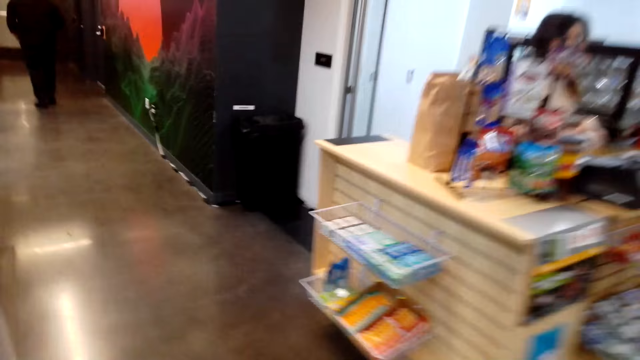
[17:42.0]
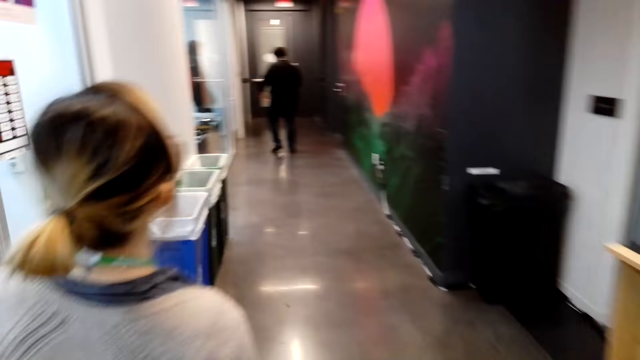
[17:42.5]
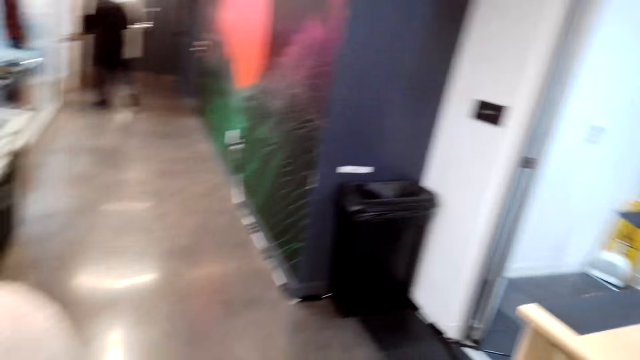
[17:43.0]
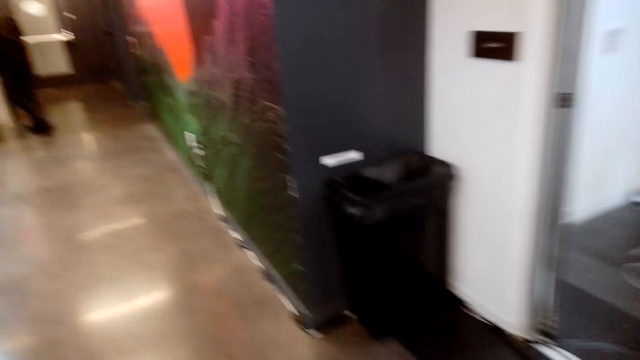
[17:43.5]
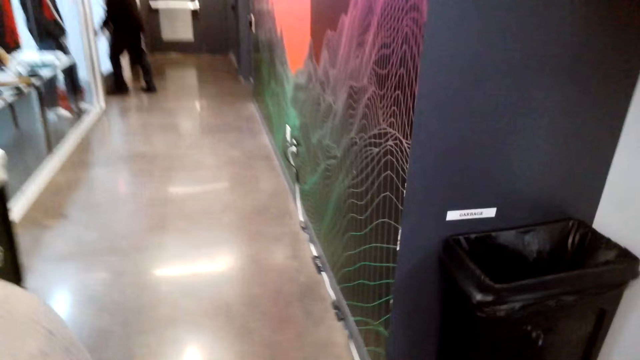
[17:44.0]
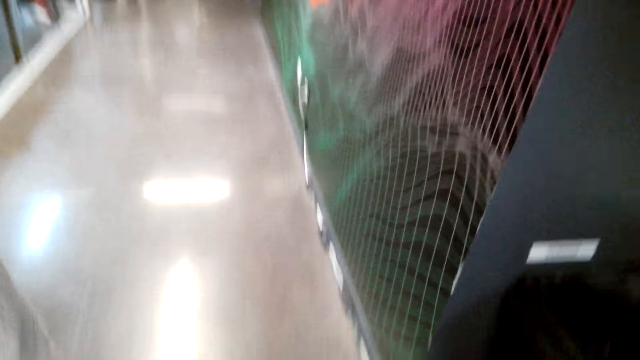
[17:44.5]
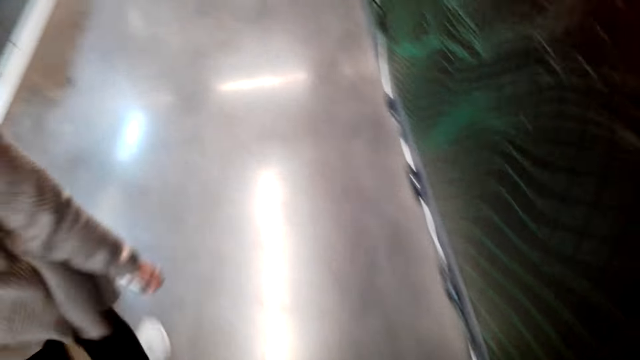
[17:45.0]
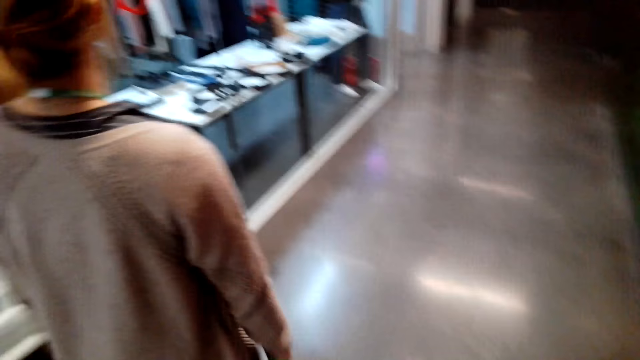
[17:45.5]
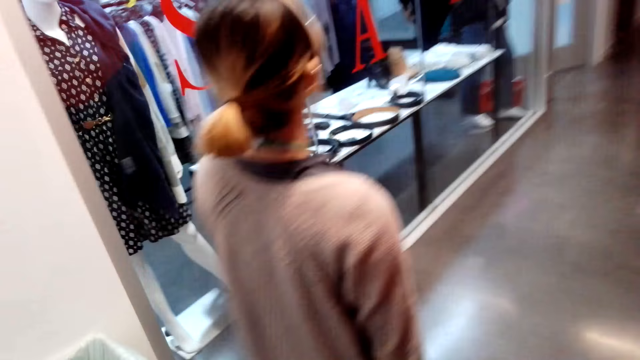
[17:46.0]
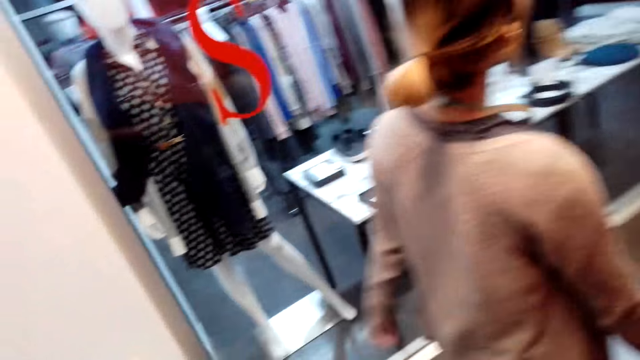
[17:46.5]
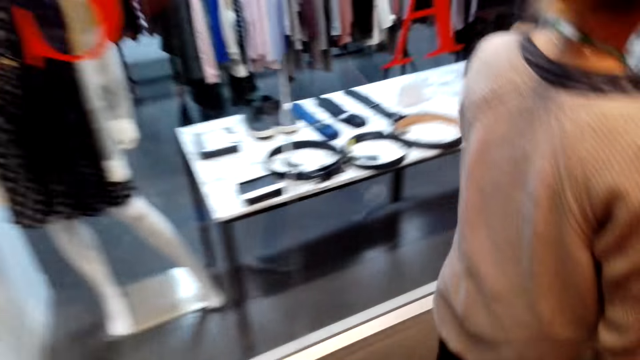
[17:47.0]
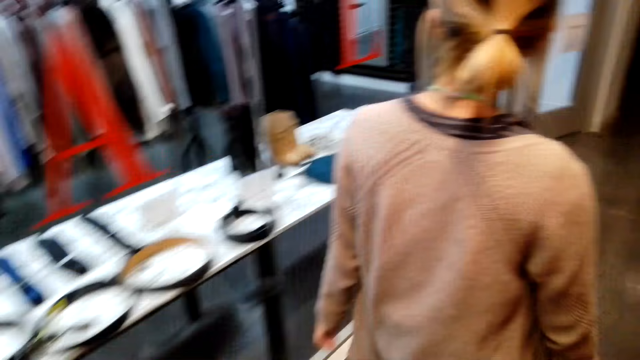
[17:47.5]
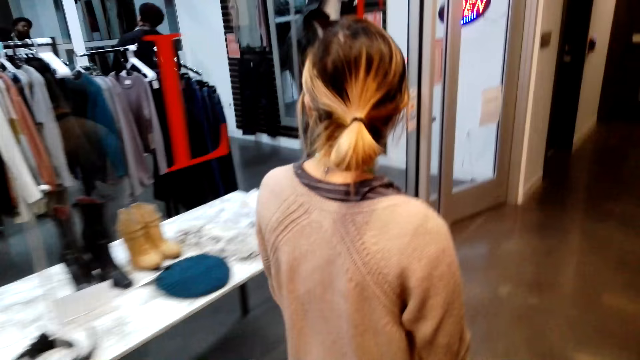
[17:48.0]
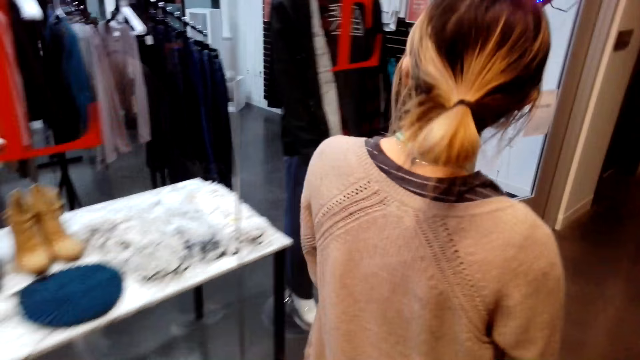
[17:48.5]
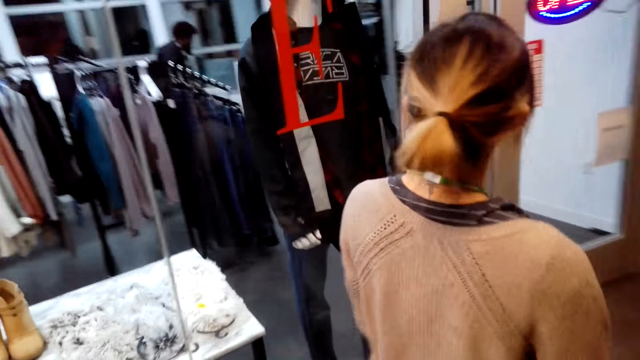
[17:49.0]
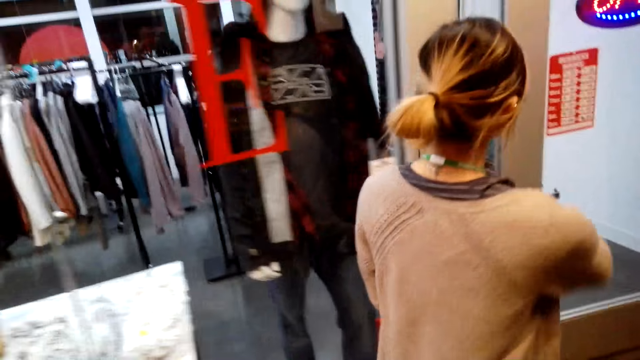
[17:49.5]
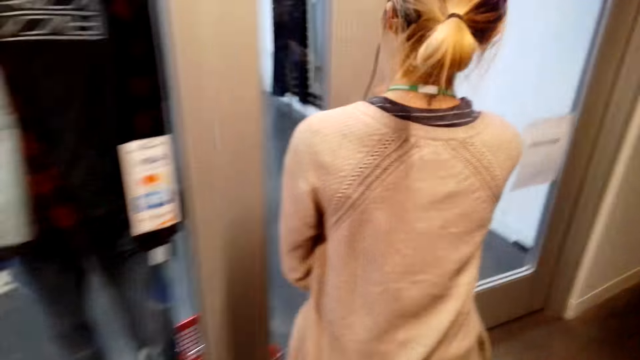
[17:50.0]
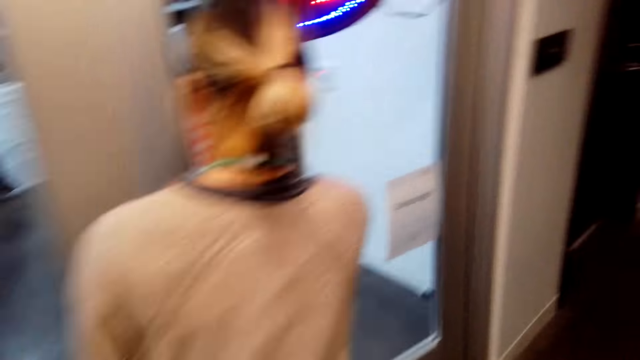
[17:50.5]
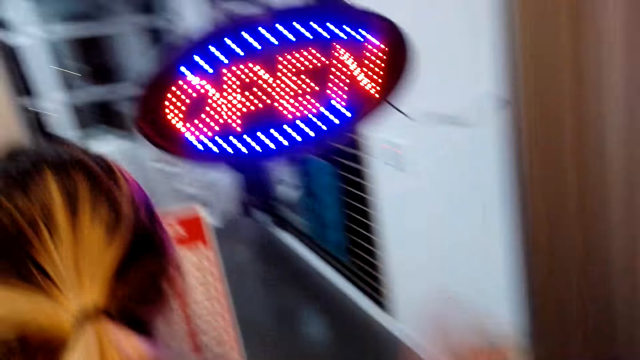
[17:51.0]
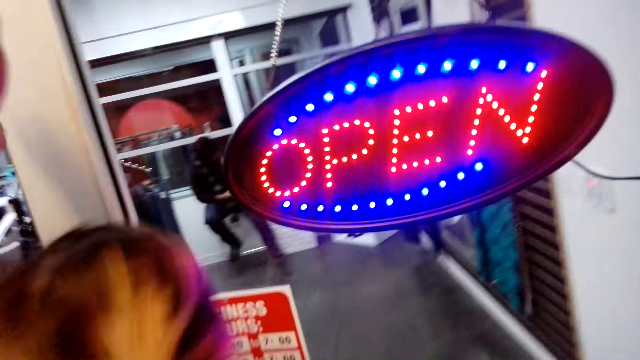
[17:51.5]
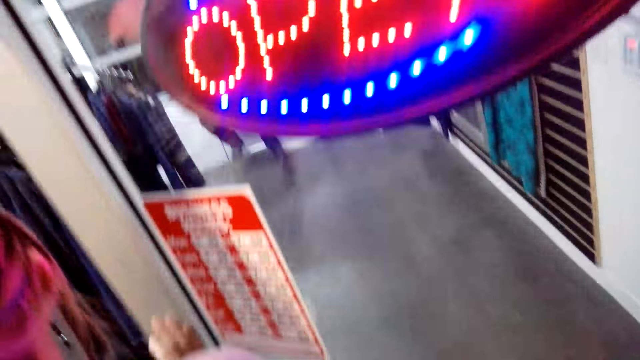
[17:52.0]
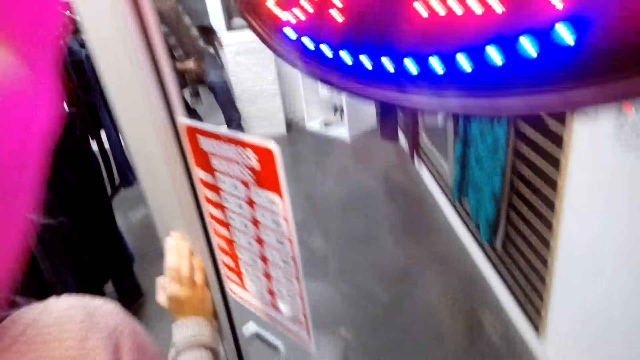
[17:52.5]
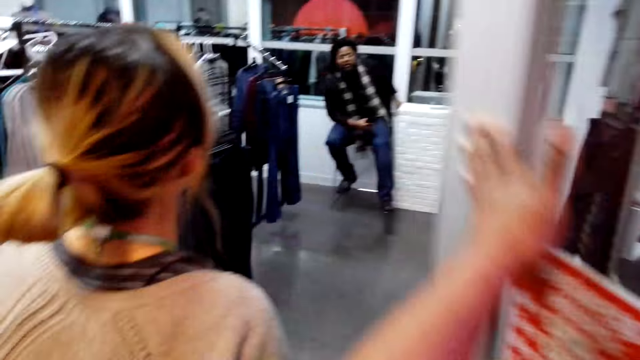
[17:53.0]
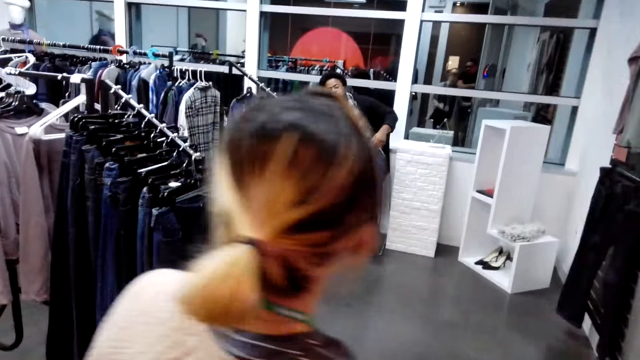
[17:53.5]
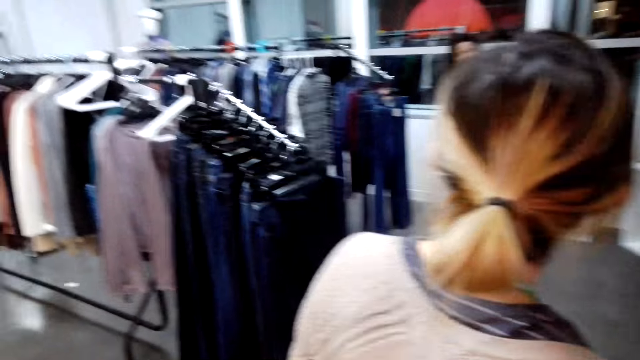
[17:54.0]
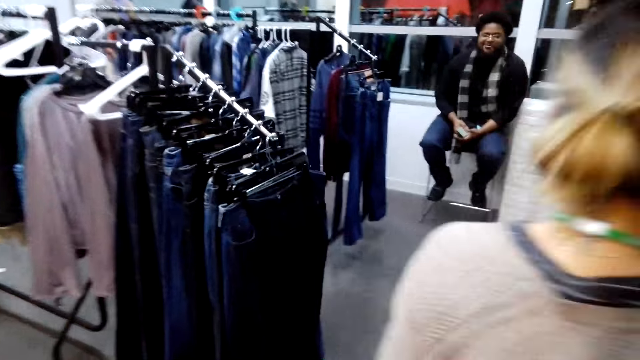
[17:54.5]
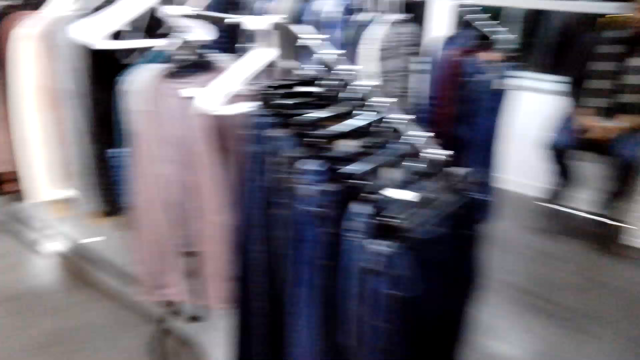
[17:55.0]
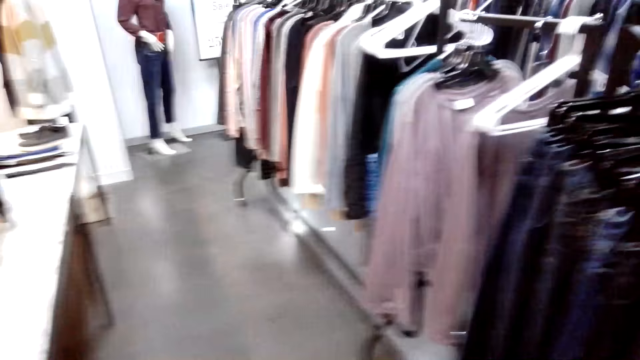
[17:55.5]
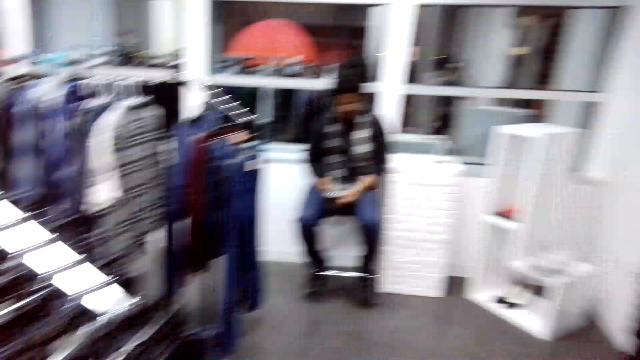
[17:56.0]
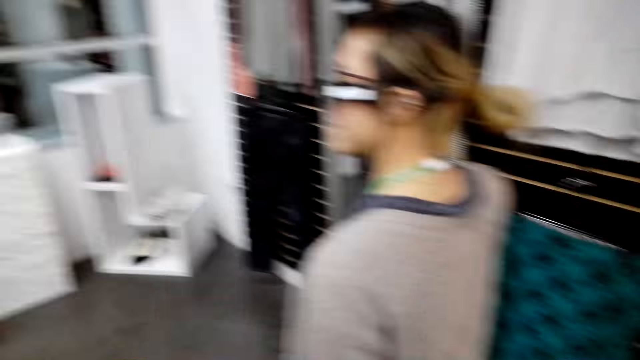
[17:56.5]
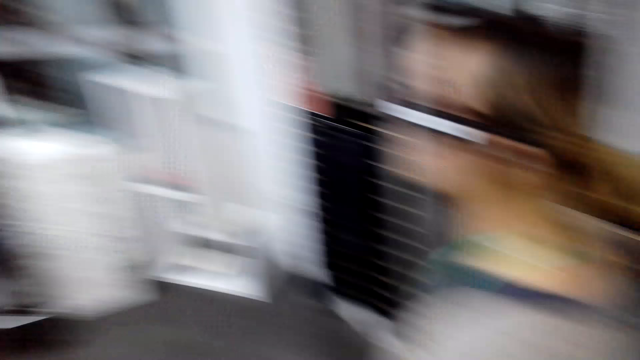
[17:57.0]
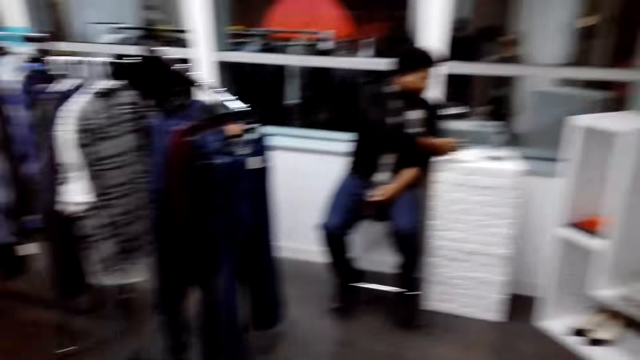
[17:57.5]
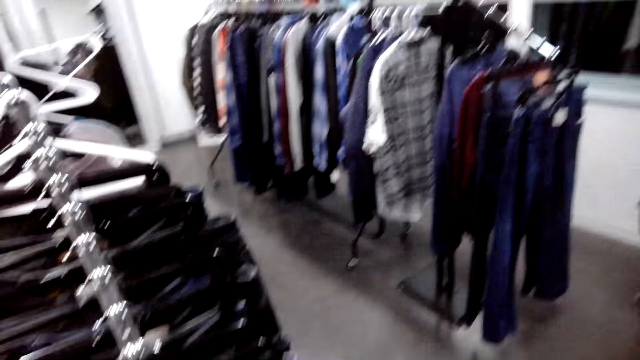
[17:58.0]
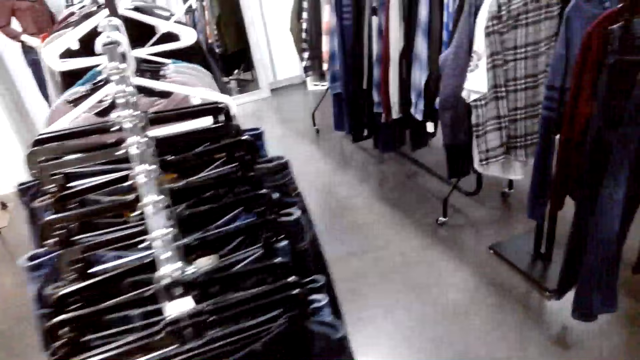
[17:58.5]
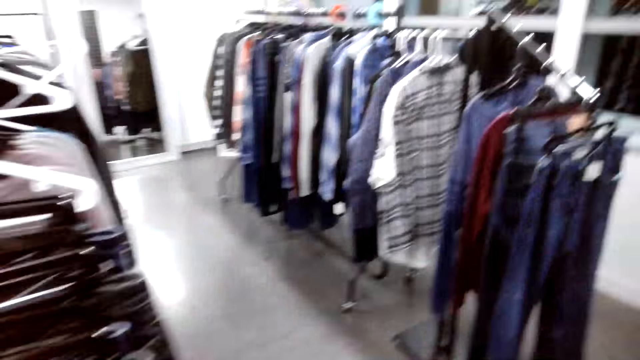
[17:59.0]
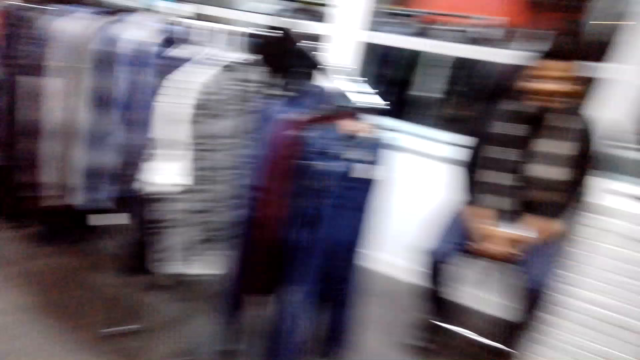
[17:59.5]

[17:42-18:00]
A woman opens a door. The camera wearer looks around the room.

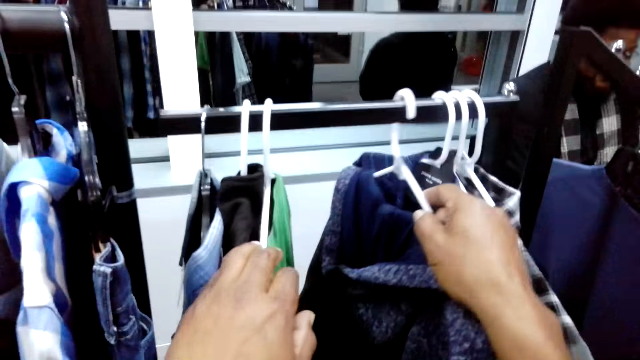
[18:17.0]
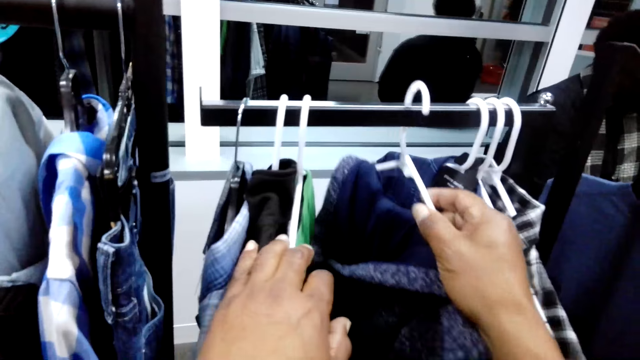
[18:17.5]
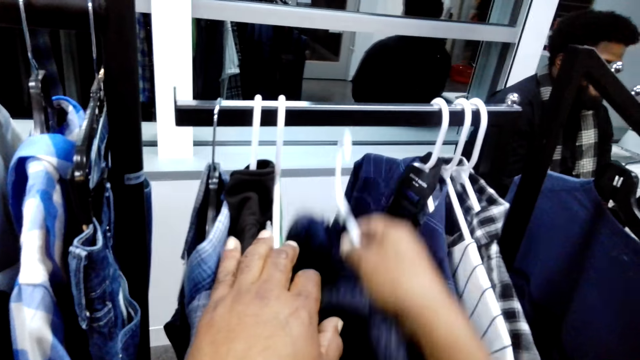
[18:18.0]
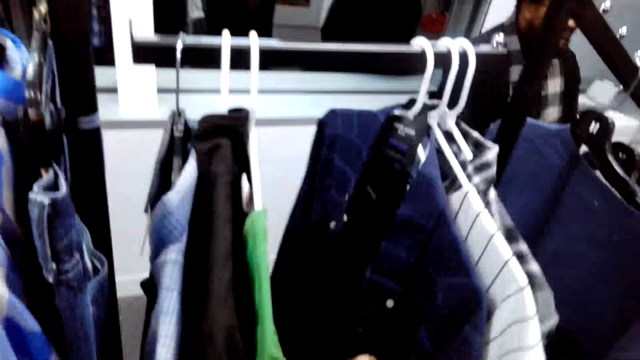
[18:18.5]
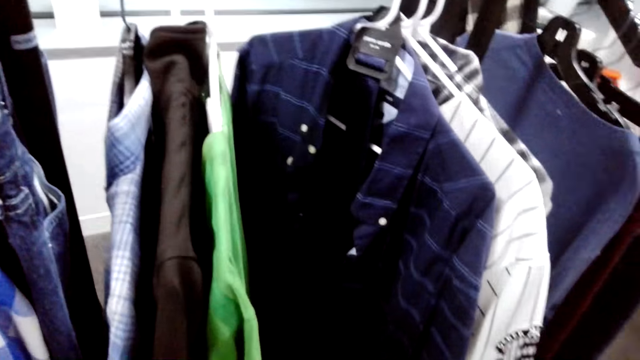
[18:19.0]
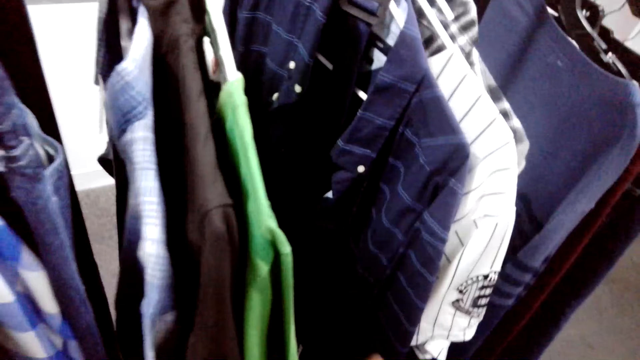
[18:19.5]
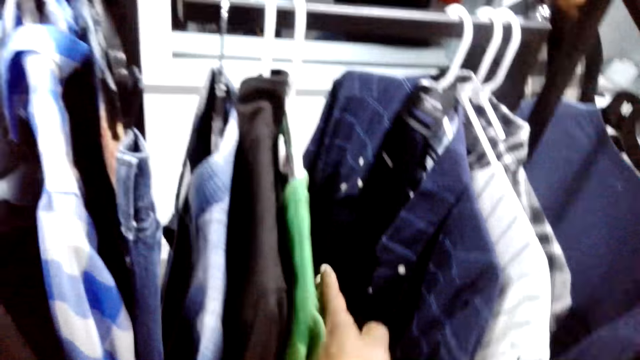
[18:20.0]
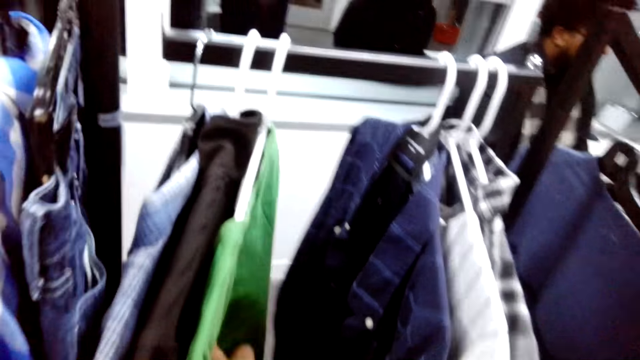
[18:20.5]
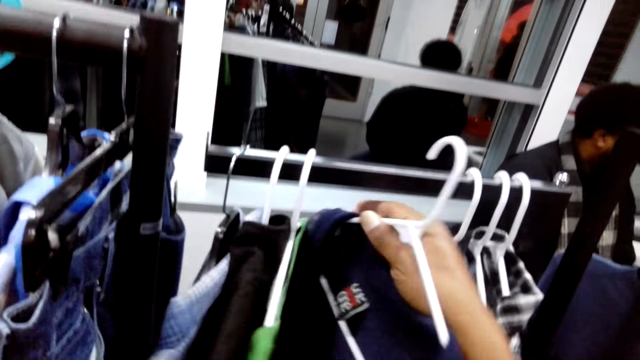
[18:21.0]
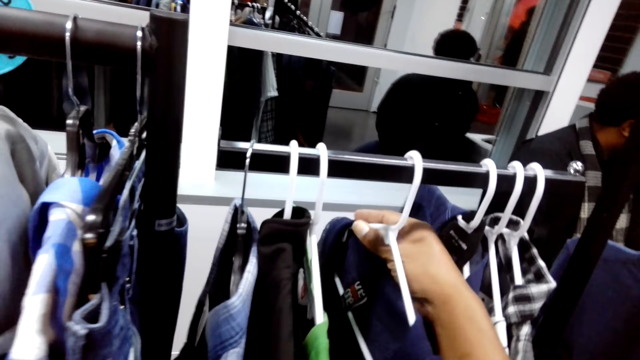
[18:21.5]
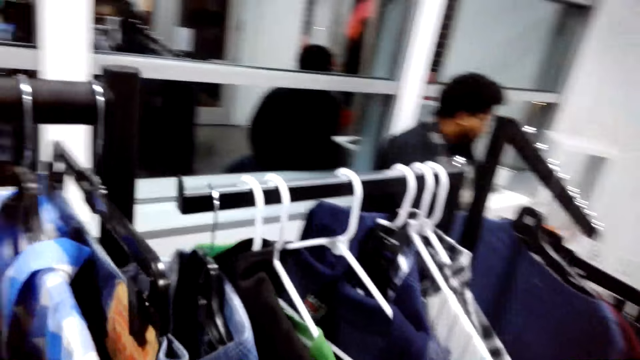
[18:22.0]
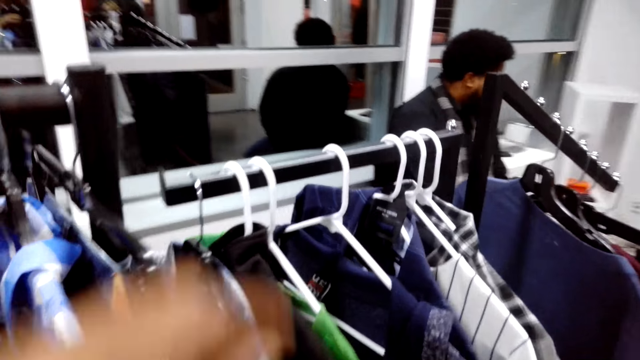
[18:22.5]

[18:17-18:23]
The camera wearer picks up a hooded shirt. They return the hooded shirt on the rack.
